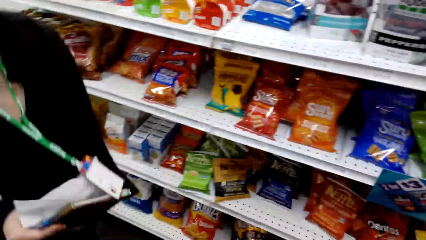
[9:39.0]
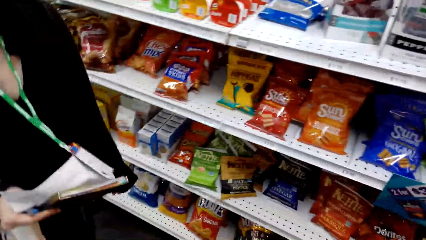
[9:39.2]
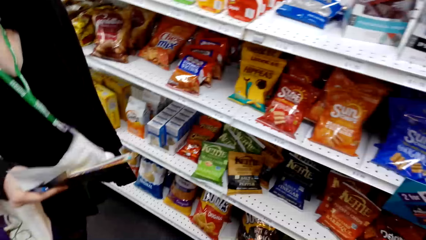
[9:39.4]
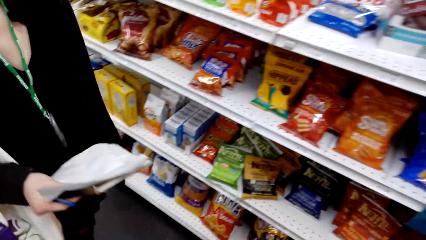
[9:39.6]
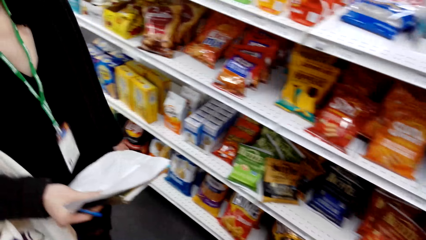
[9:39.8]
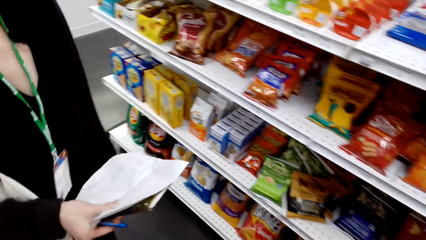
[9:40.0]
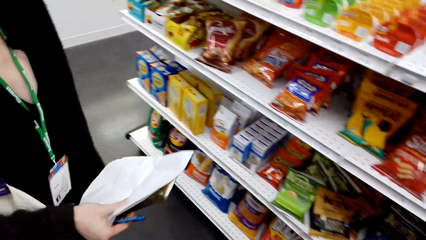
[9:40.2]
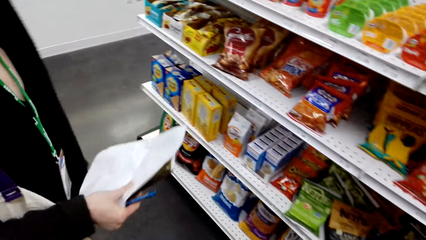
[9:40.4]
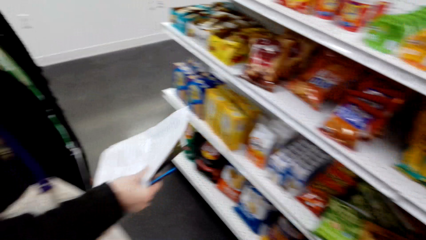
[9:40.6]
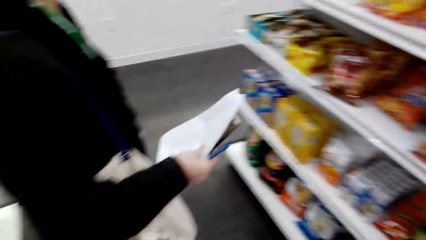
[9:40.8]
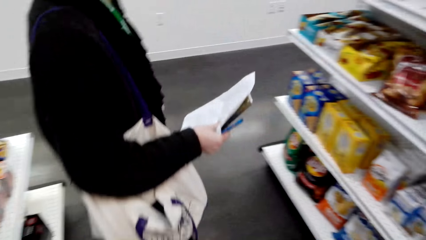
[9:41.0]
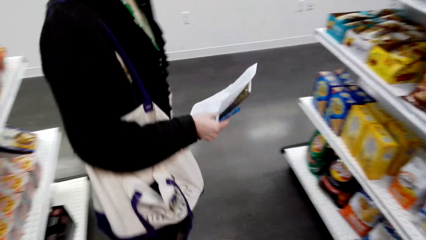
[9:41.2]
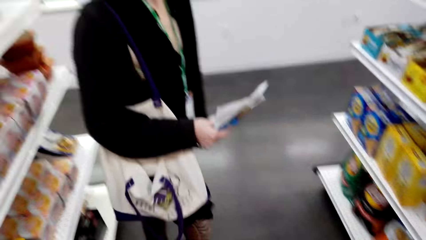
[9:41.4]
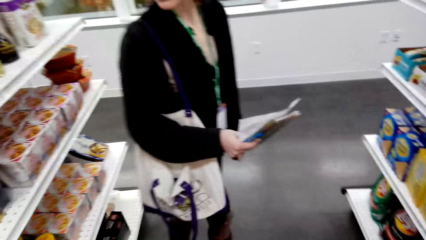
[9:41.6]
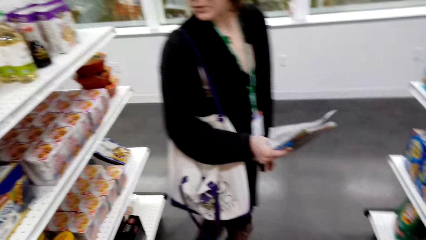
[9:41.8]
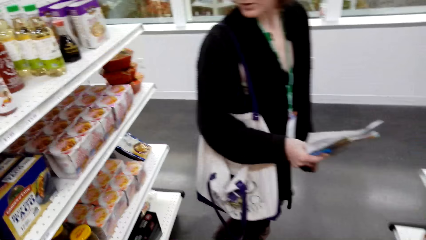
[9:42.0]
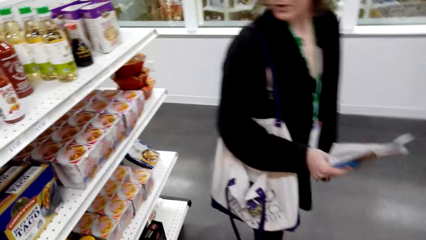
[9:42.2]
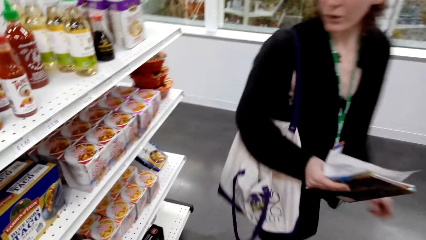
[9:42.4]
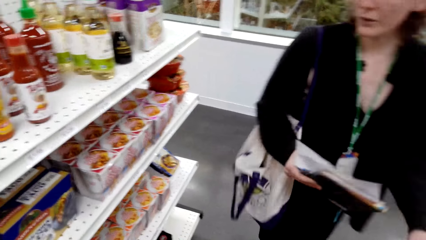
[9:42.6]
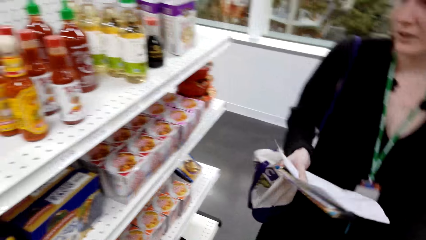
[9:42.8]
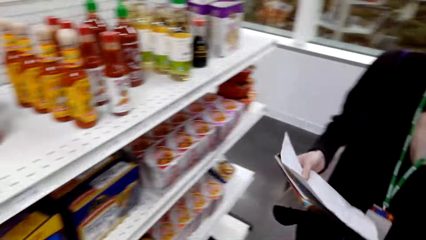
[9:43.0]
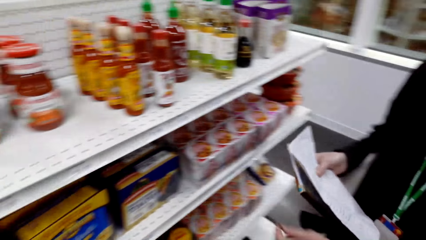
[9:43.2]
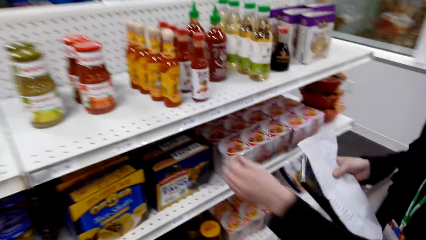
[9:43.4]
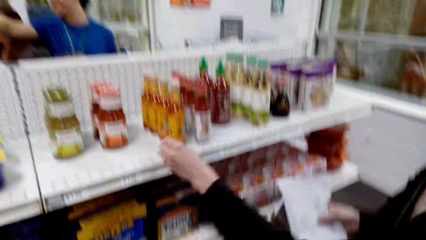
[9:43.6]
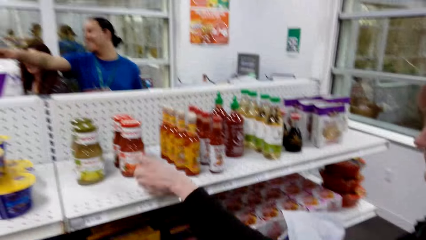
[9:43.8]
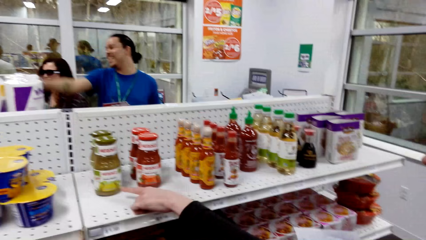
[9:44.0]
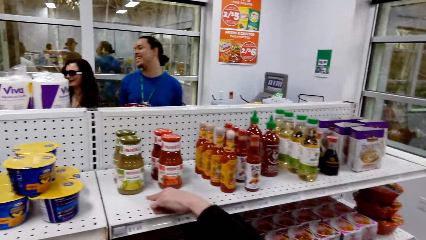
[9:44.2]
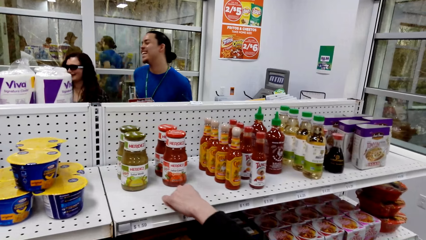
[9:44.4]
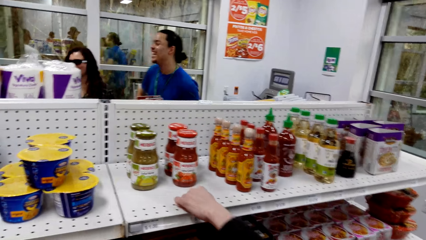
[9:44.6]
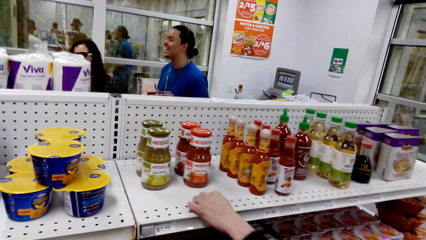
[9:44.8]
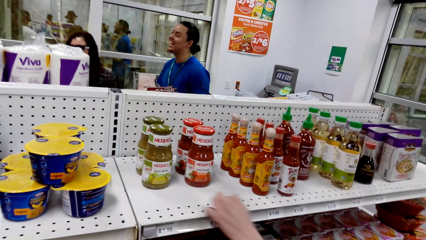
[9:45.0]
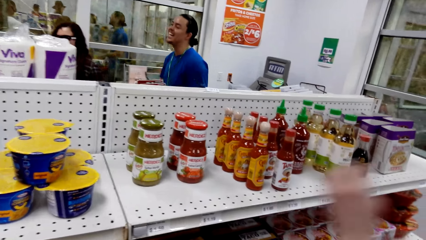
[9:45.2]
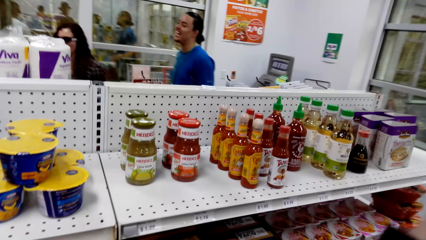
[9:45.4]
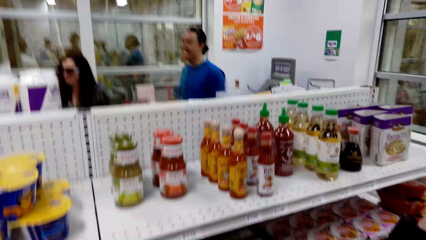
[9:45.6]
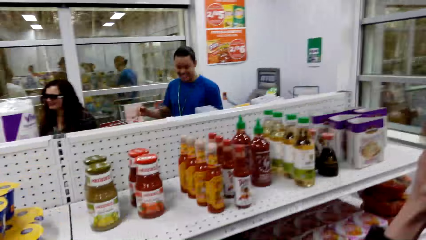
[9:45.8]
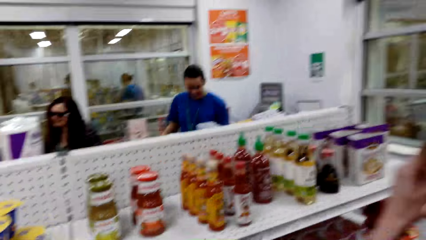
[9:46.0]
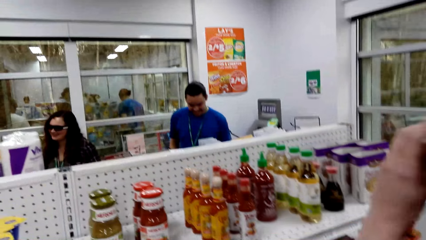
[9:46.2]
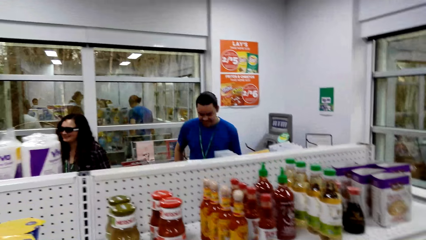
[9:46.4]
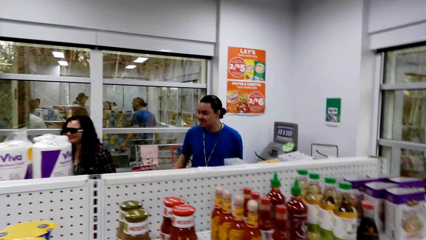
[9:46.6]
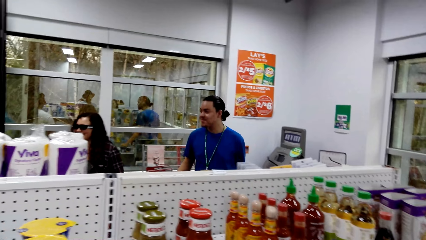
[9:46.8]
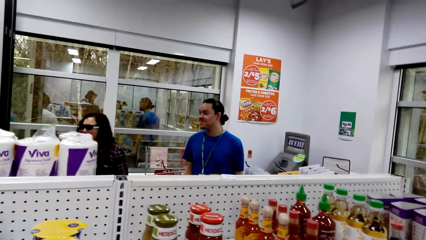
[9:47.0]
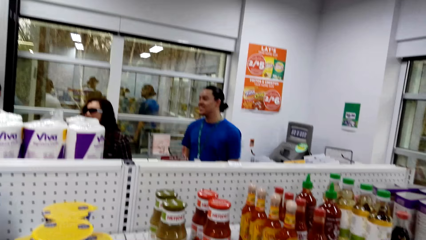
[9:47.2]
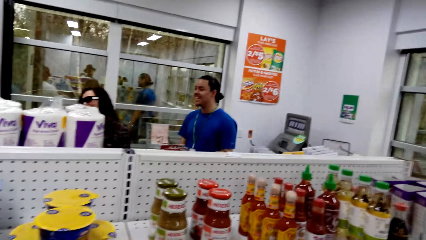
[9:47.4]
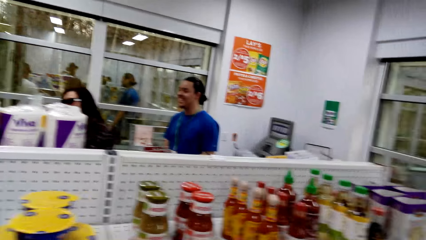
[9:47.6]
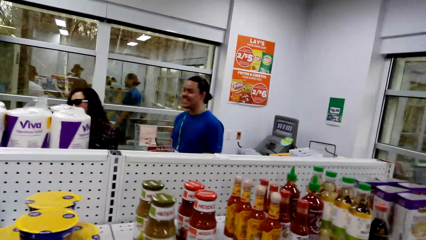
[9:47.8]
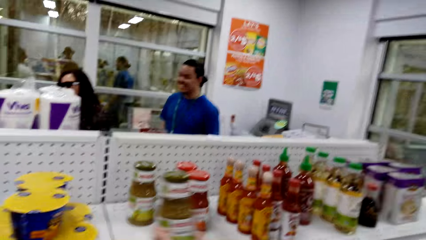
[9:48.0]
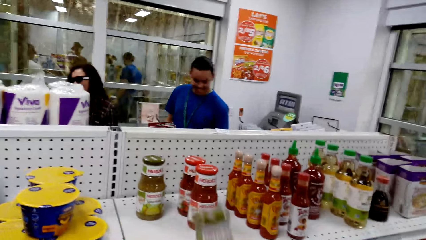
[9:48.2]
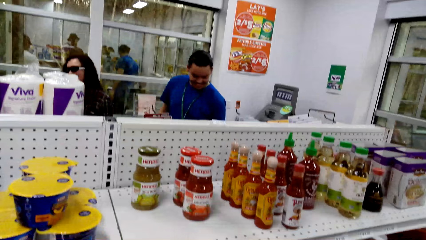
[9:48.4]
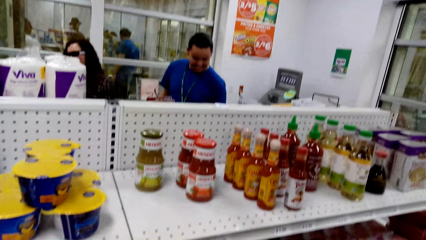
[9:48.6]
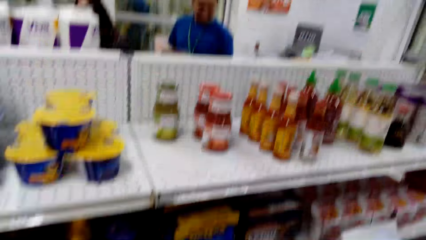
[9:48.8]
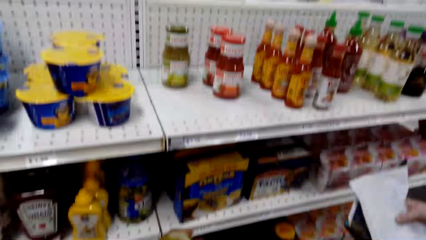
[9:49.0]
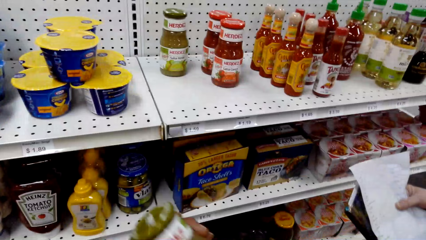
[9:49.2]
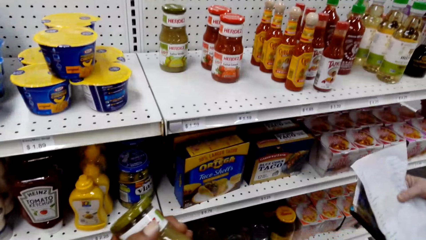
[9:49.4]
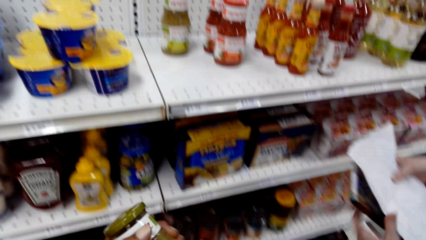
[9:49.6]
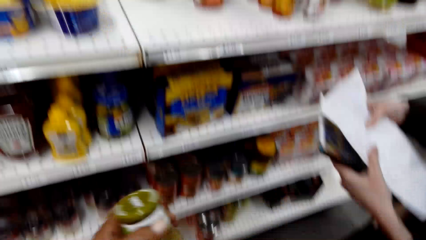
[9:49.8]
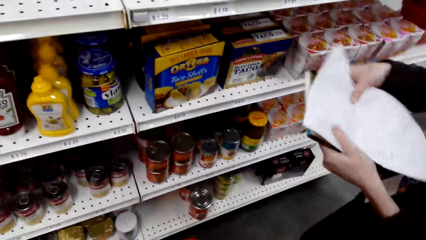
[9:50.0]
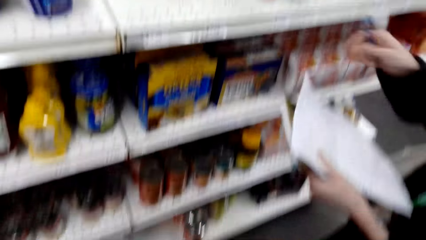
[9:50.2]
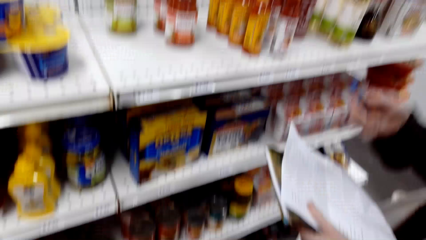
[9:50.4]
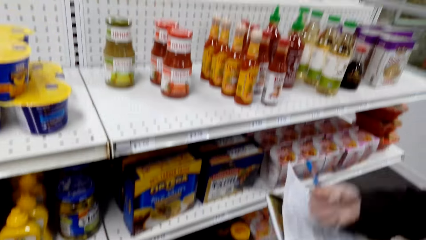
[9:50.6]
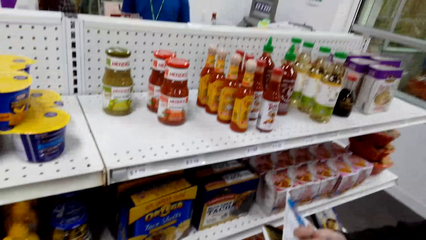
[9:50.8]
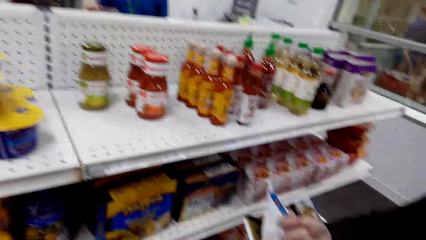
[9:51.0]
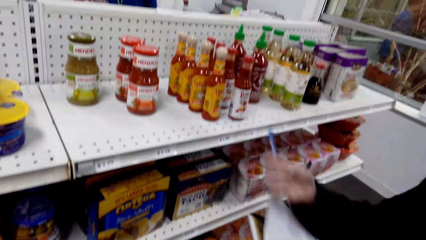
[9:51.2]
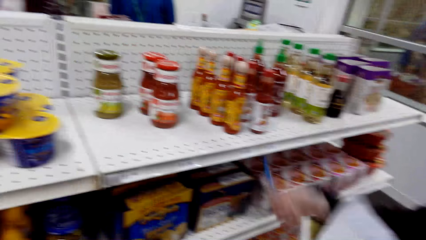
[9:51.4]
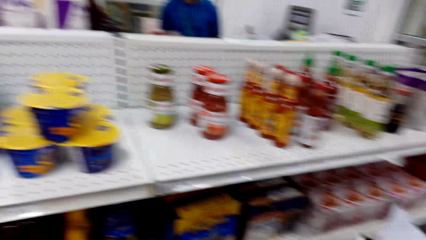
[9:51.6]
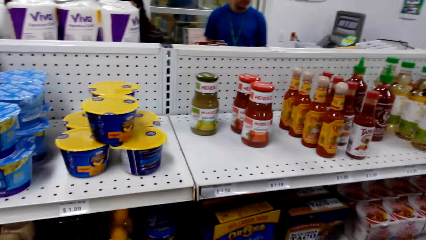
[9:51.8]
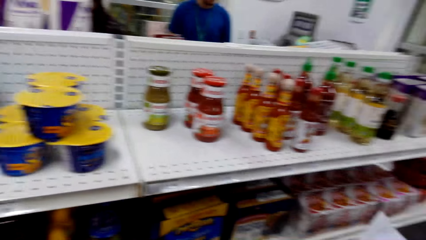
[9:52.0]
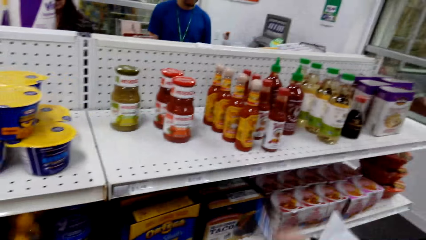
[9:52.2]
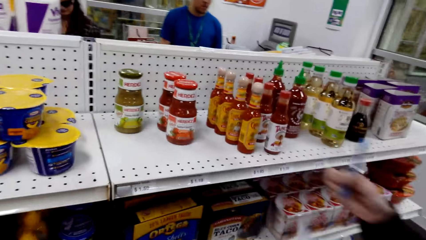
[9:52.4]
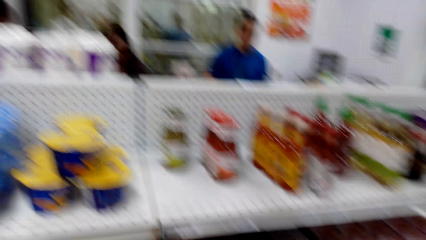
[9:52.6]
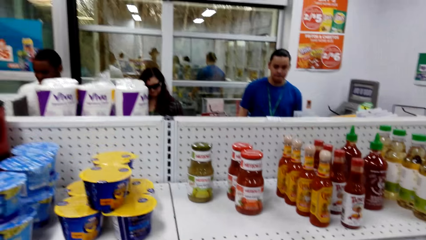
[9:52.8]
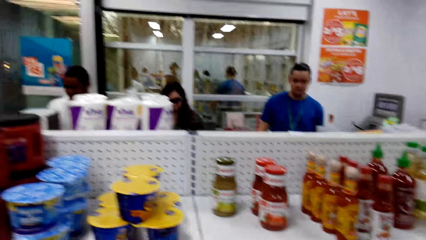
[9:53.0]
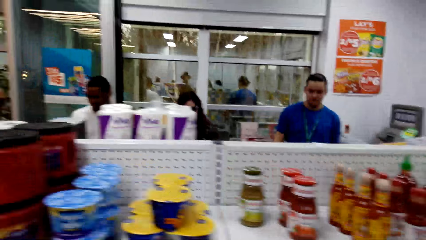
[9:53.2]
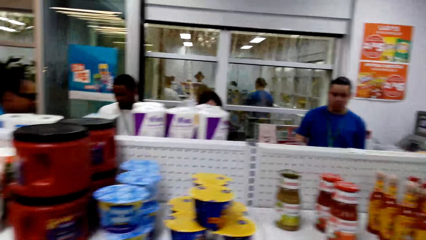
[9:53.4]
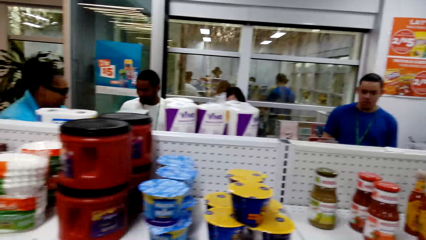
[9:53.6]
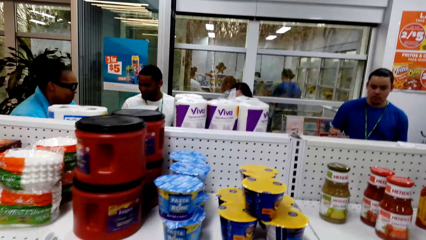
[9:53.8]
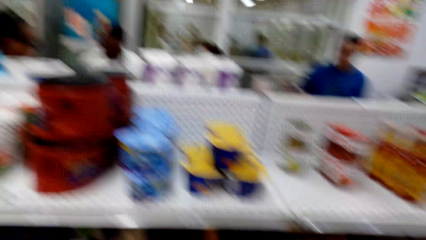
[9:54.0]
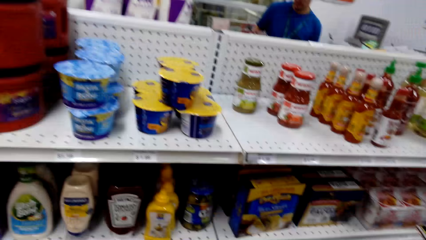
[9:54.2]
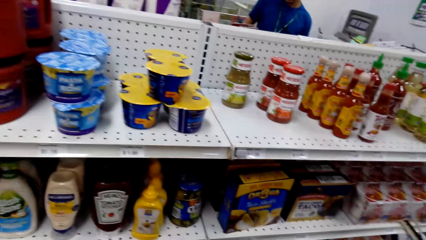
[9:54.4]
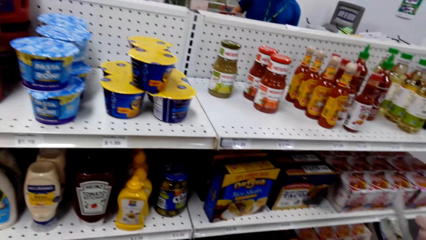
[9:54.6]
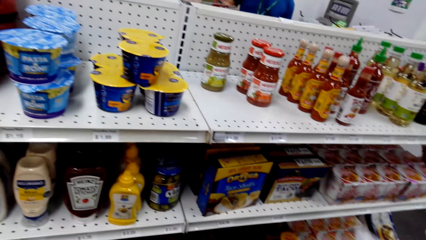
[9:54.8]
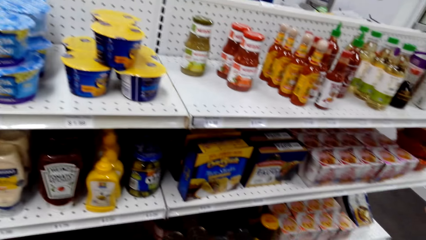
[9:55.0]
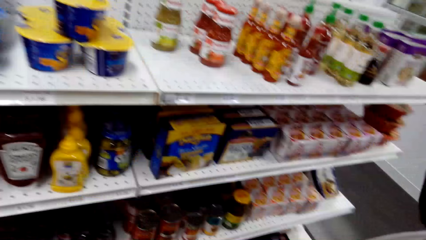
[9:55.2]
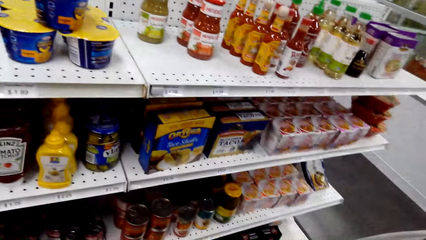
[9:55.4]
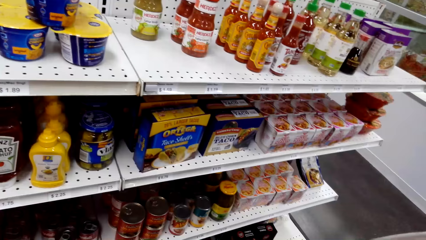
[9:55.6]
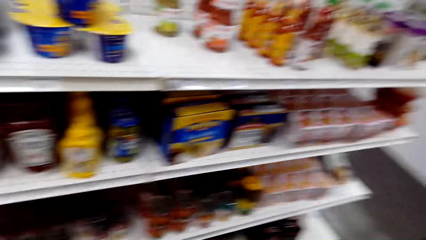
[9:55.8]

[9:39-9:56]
The camera wearer talks with a lady and holds the paper. The lady holds the pen. The camera wearer talks with the lady and looks around. They talk with the lady and move their hands. They talk with the lady. They pick something and talk with the lady. They talk with the lady. The lady writes on the paper with something. The camera wearer looks around.
